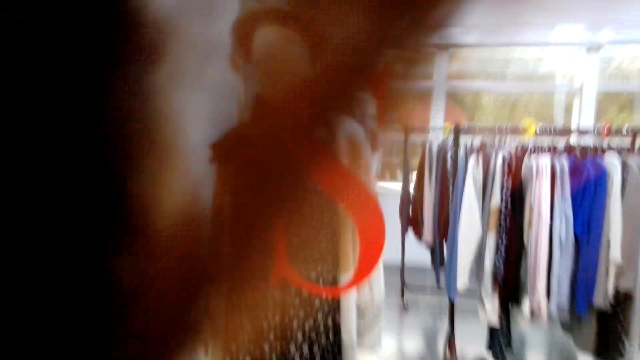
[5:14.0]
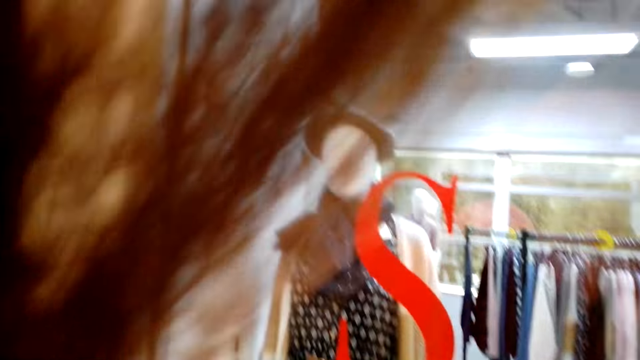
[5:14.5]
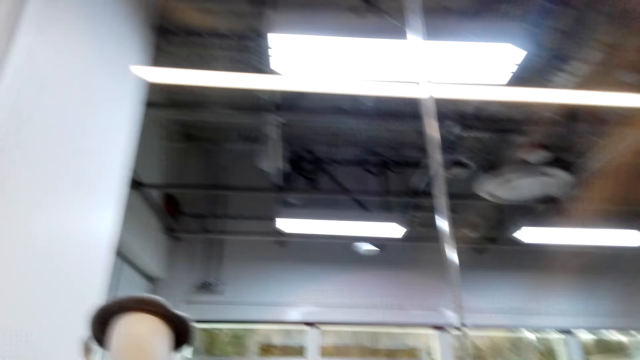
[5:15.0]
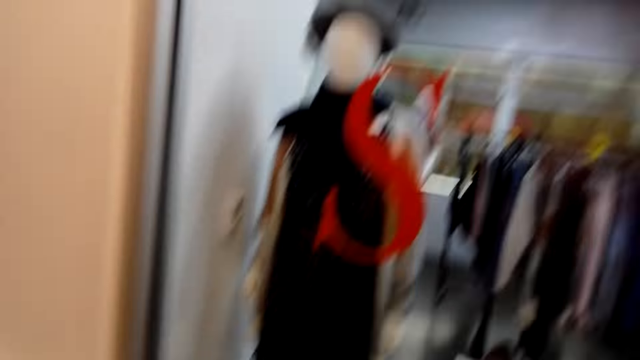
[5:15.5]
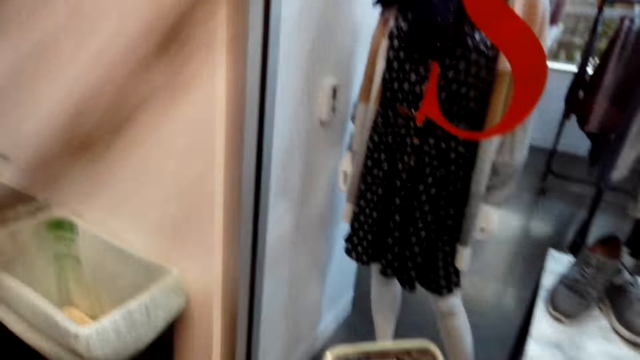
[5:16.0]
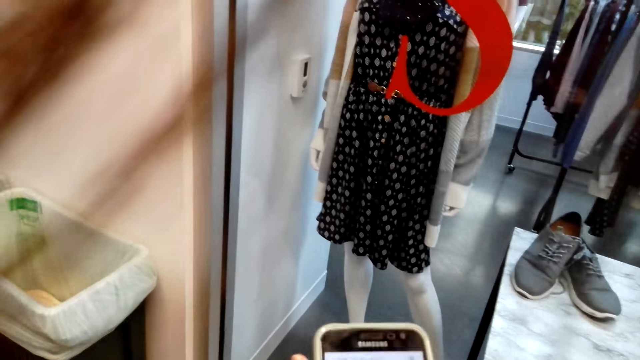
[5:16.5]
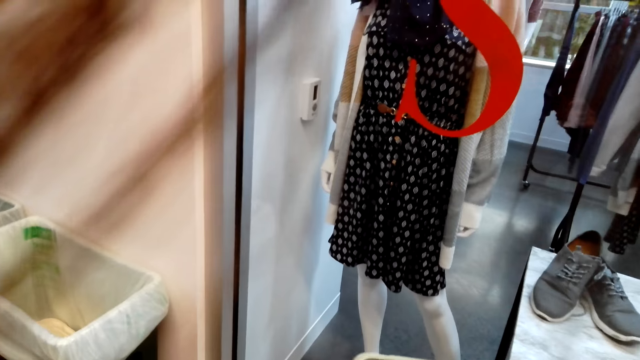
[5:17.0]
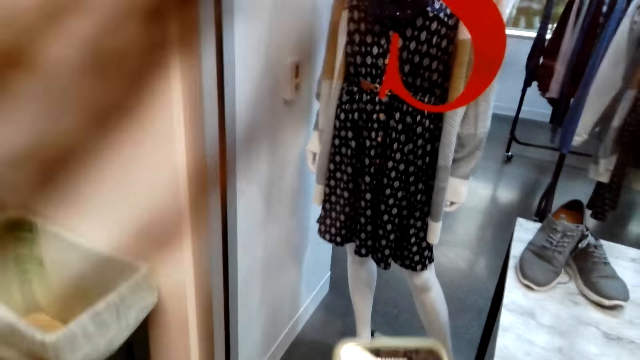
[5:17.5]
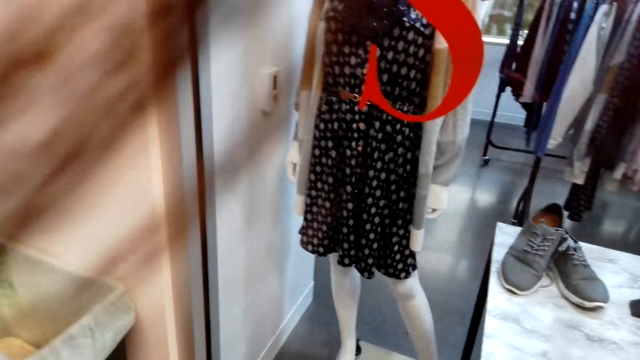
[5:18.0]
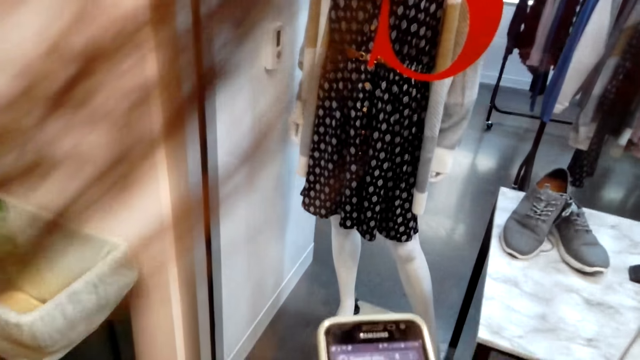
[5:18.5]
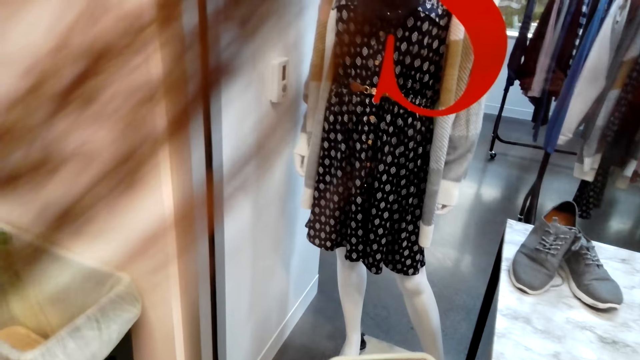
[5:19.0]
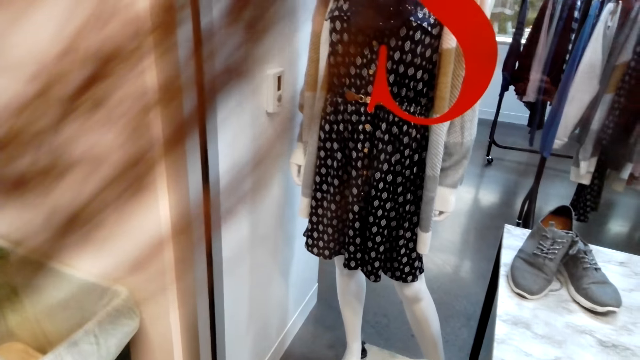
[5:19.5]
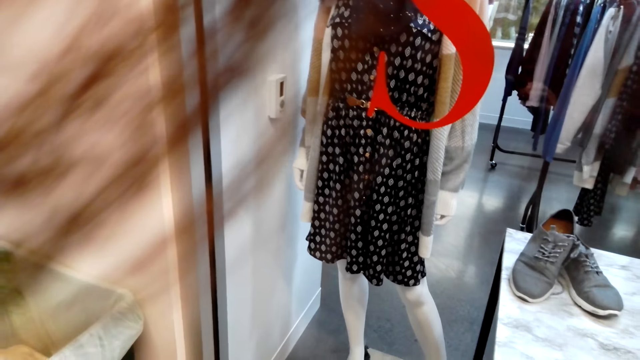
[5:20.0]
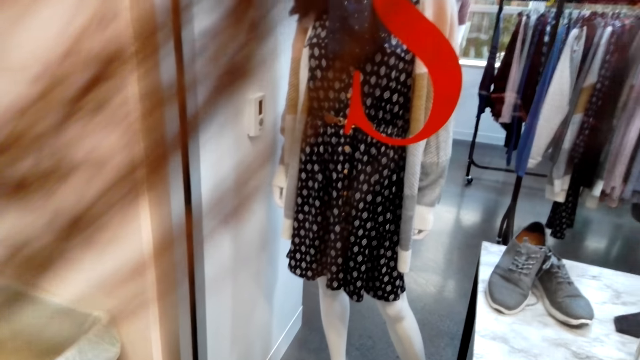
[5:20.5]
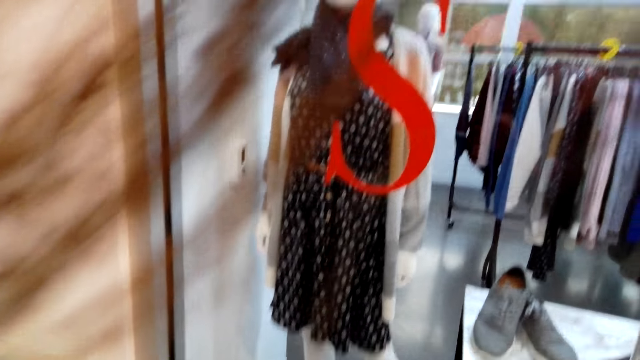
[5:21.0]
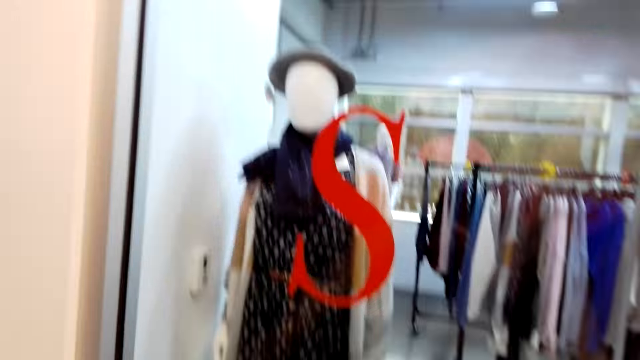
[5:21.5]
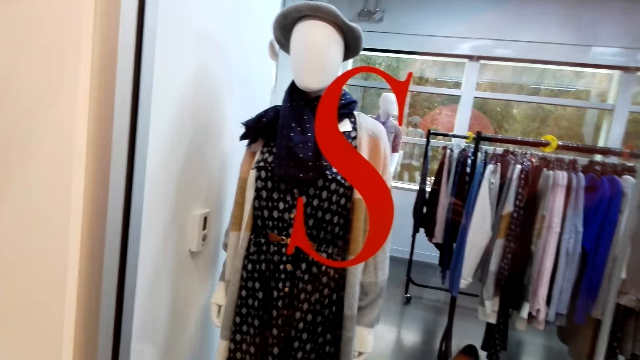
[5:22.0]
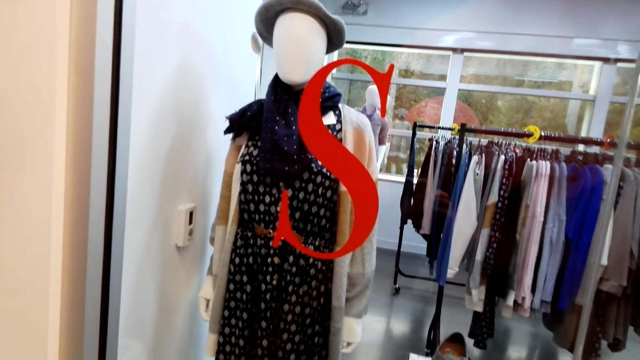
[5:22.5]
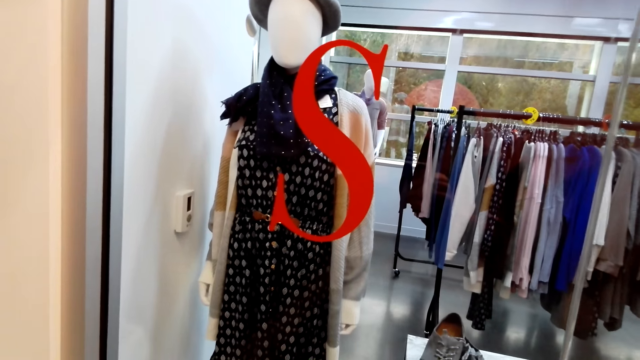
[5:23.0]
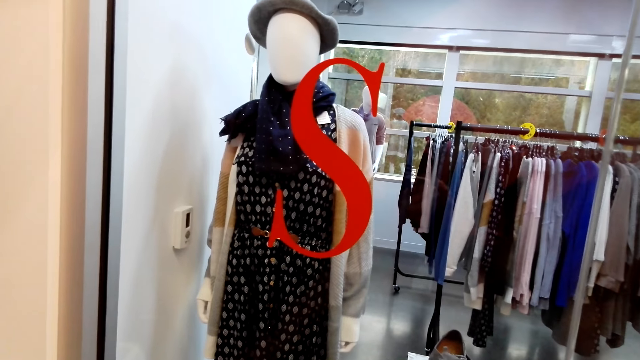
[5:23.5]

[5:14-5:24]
The camera wearer operates the phone. A woman scrolls the phone.

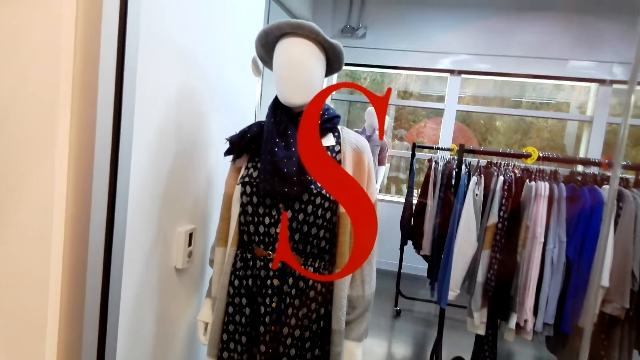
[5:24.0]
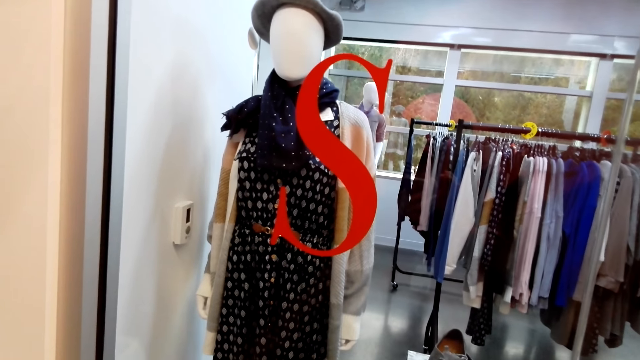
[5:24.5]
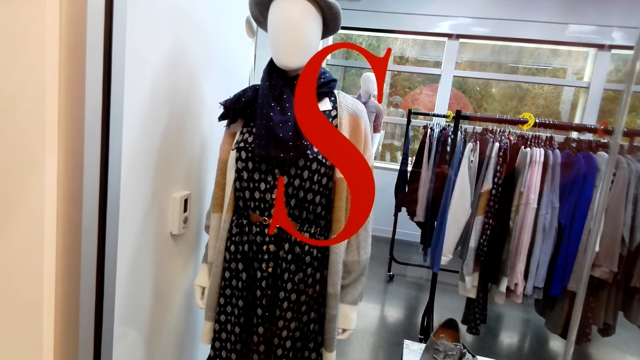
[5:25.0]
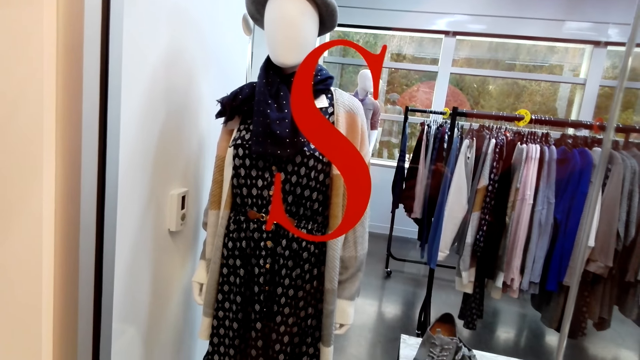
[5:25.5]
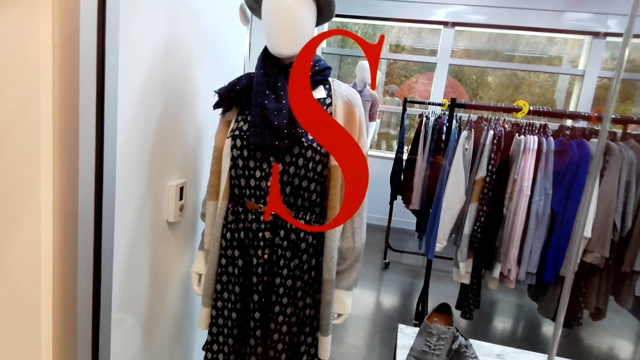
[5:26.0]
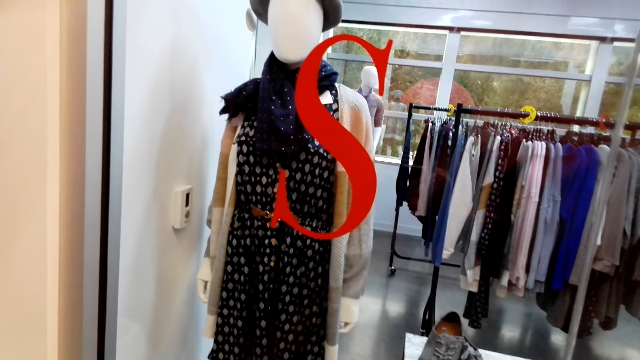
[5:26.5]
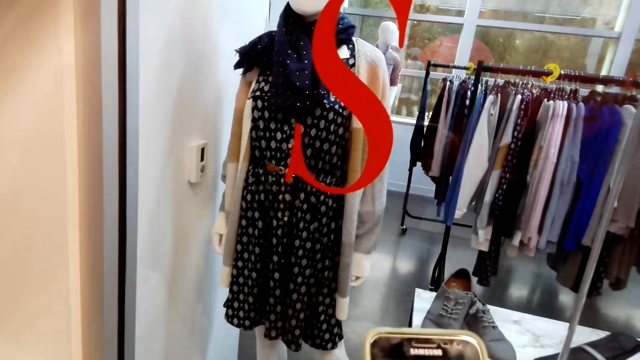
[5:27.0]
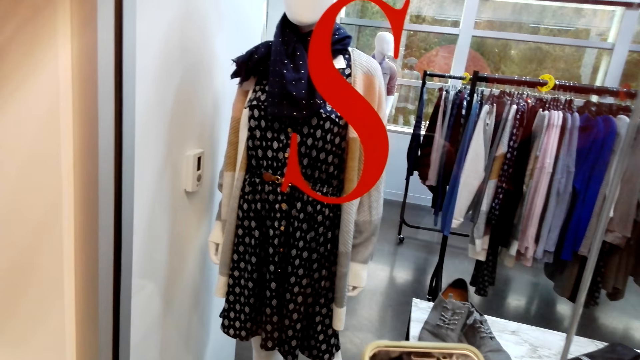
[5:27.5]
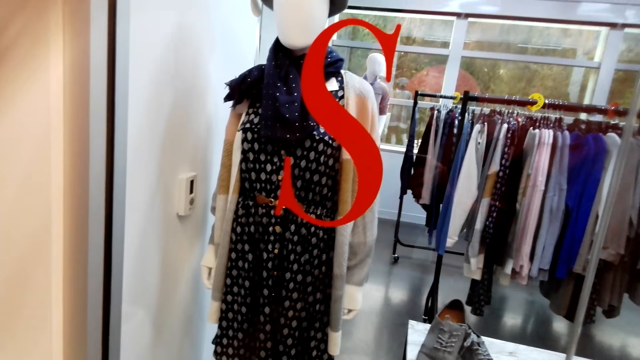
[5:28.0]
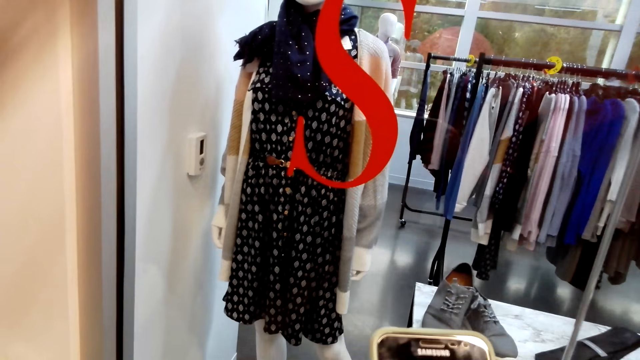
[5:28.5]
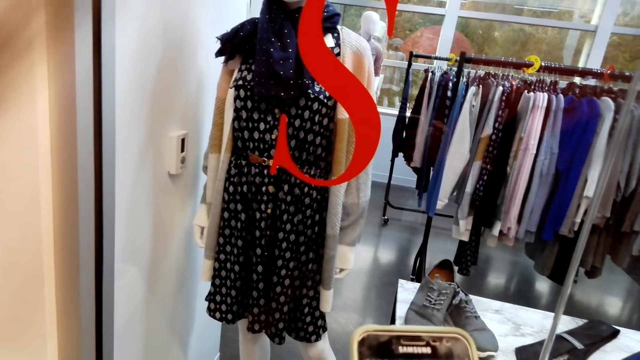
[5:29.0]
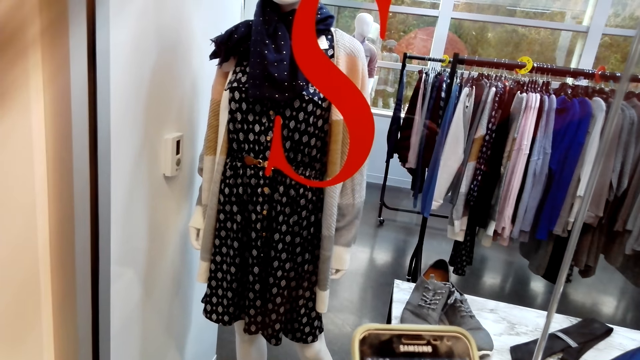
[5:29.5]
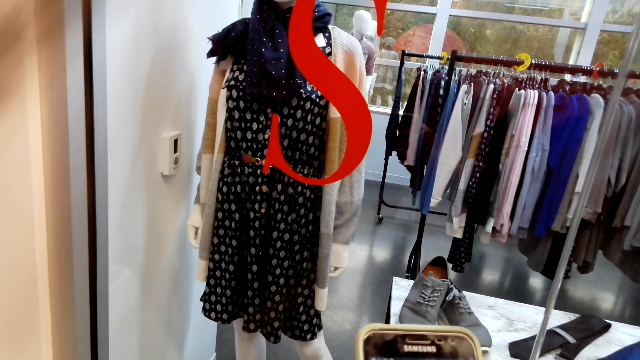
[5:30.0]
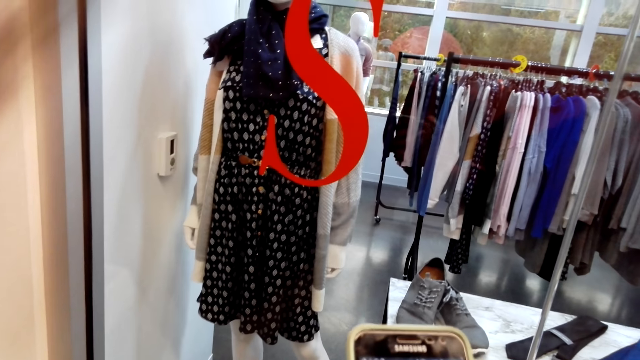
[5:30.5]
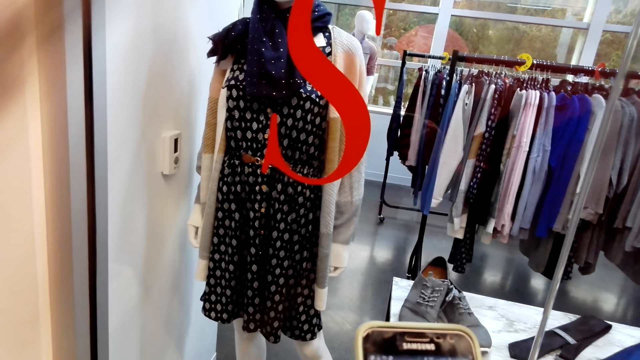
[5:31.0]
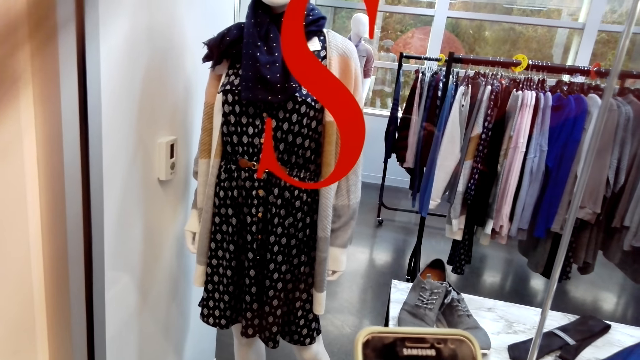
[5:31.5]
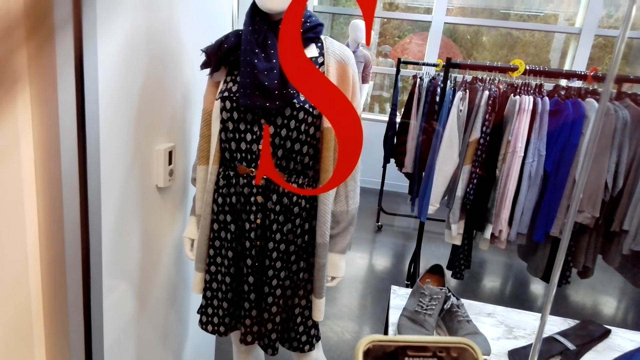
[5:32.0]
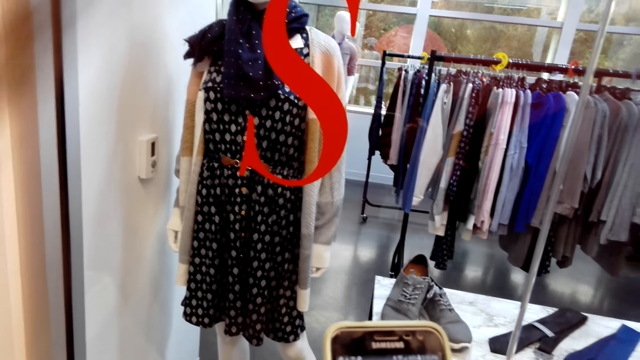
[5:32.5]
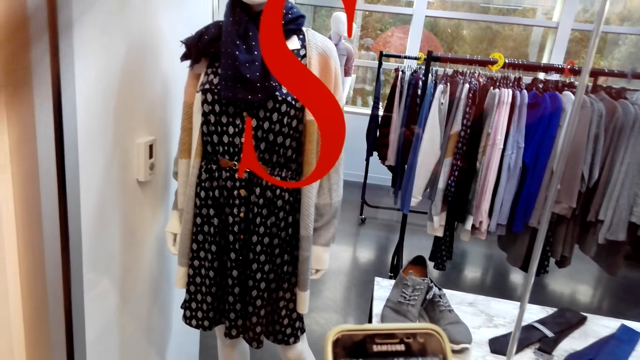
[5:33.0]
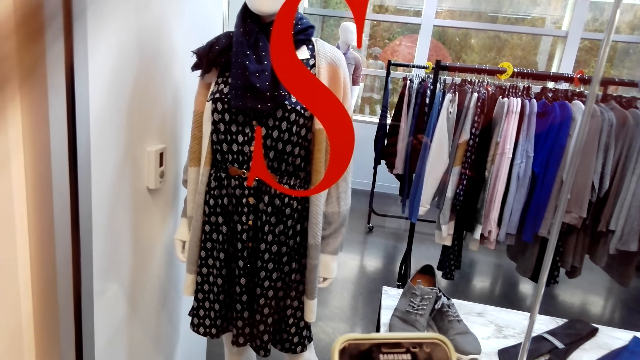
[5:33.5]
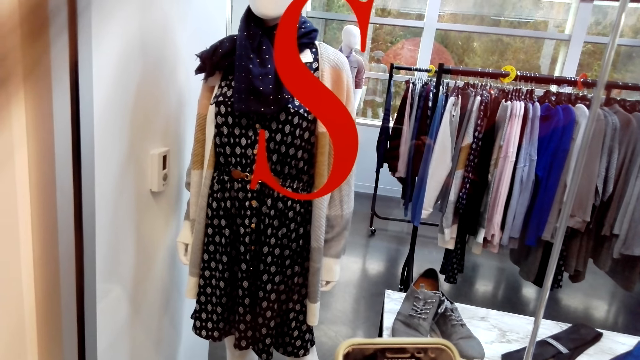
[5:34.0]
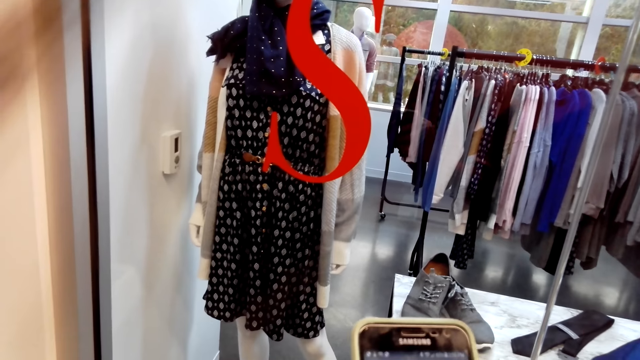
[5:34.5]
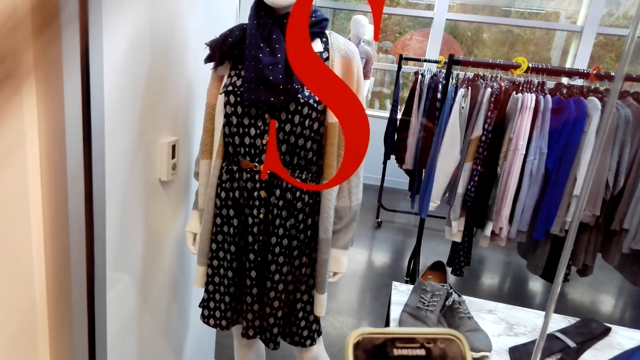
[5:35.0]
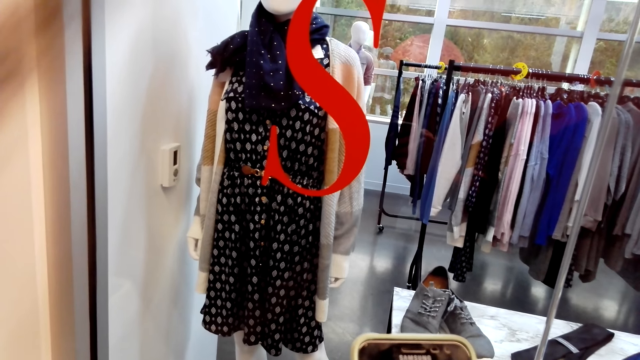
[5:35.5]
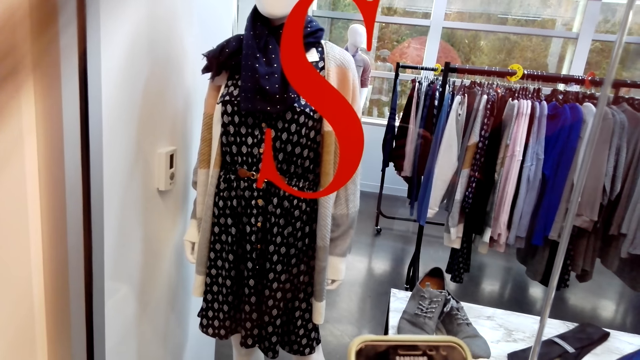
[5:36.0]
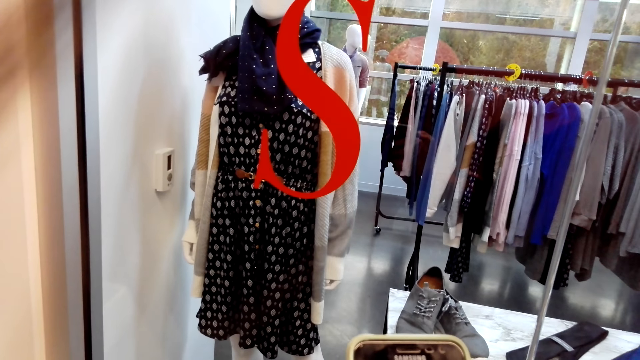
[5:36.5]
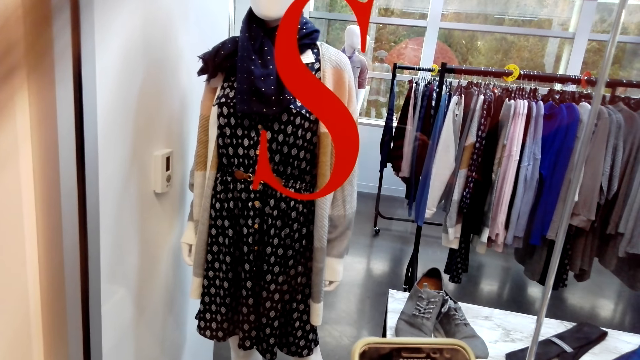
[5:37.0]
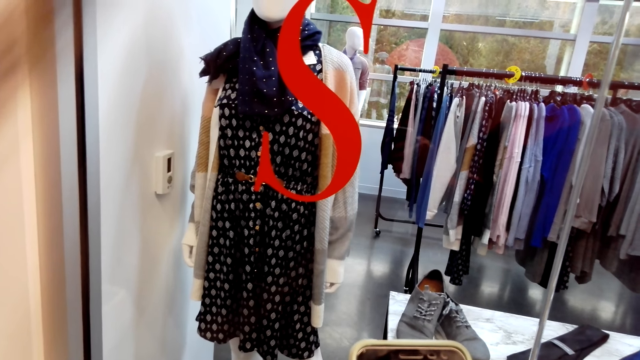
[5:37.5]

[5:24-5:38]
The camera wearer stares at the clothes on the hangers. They operate the phone.
